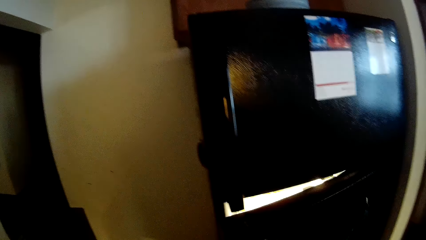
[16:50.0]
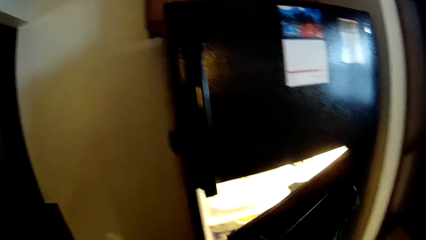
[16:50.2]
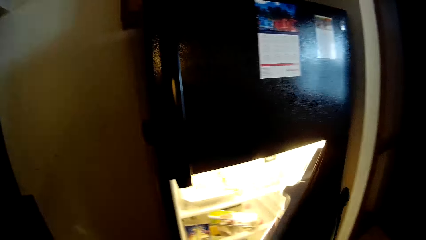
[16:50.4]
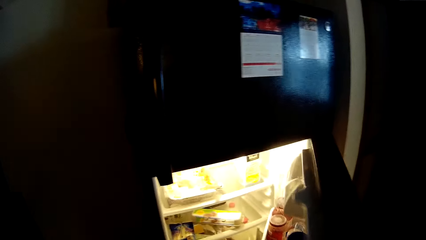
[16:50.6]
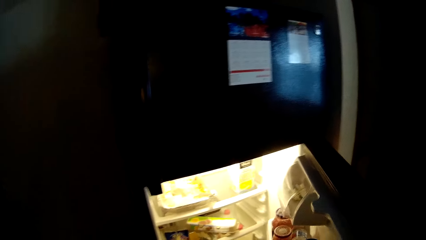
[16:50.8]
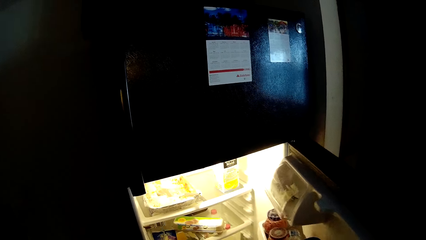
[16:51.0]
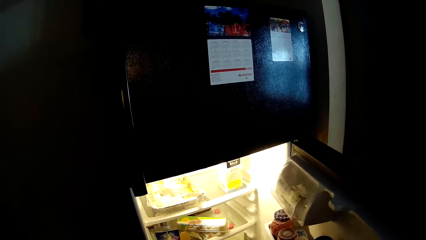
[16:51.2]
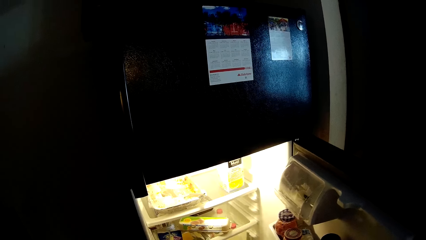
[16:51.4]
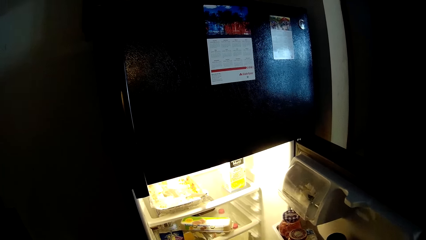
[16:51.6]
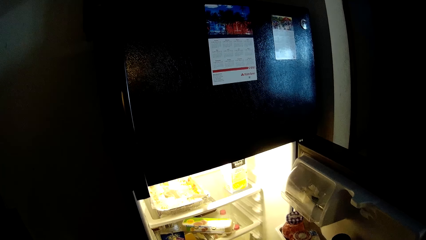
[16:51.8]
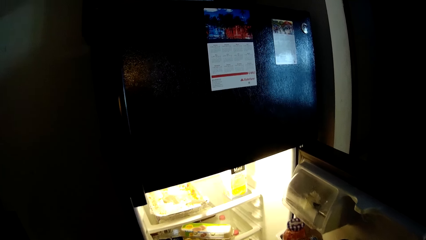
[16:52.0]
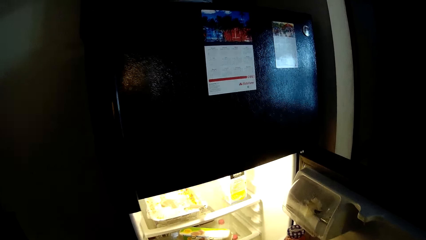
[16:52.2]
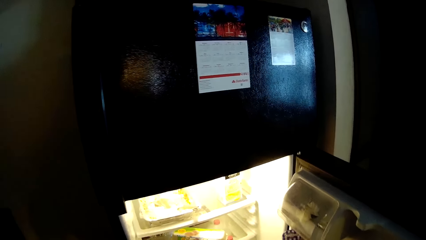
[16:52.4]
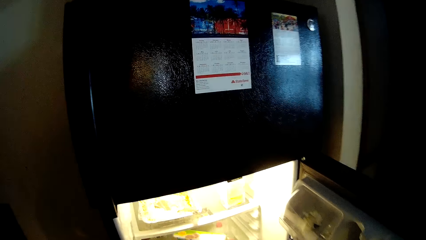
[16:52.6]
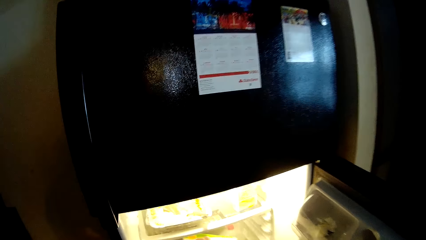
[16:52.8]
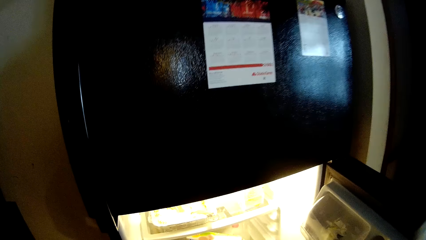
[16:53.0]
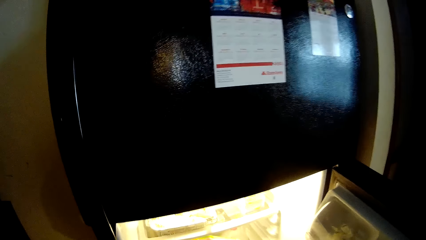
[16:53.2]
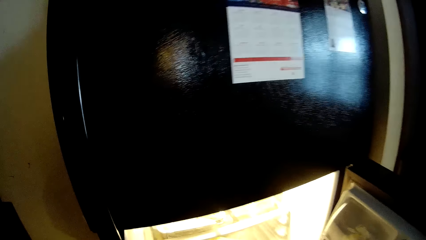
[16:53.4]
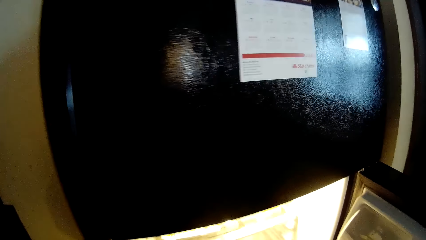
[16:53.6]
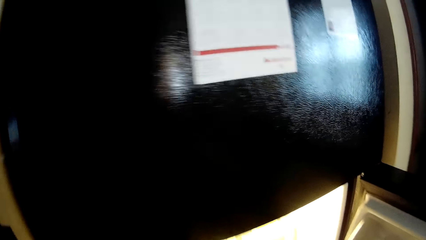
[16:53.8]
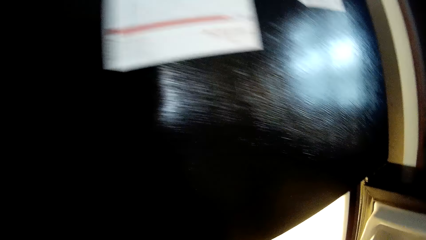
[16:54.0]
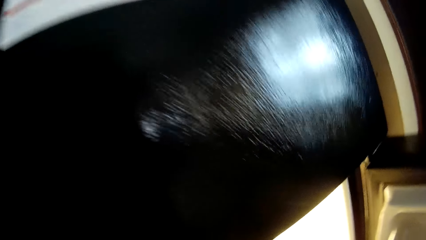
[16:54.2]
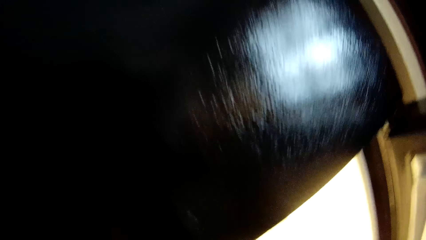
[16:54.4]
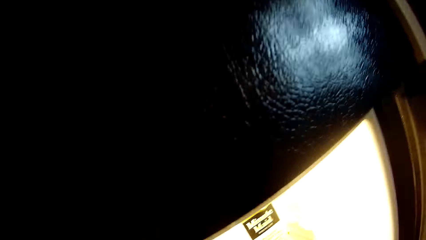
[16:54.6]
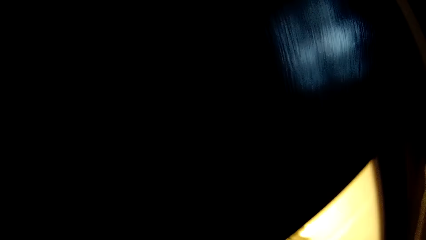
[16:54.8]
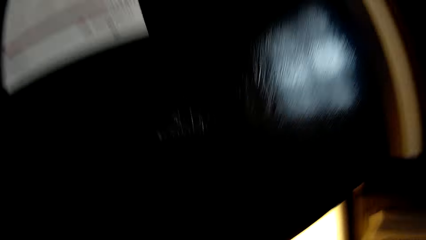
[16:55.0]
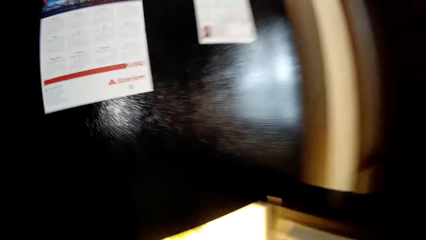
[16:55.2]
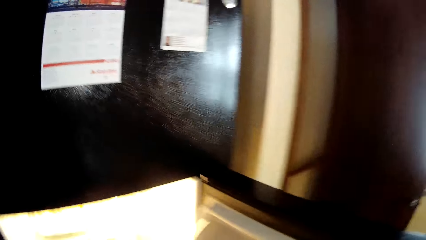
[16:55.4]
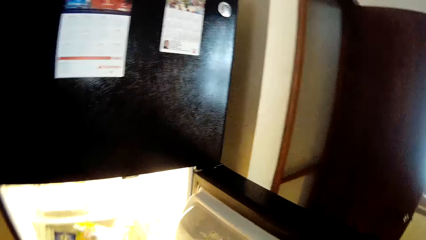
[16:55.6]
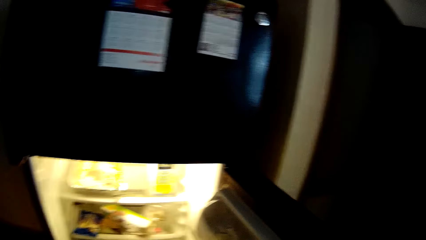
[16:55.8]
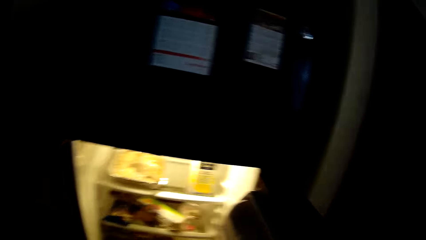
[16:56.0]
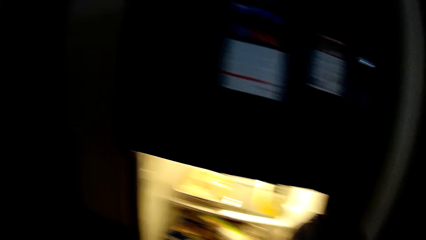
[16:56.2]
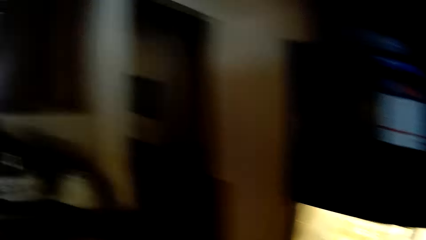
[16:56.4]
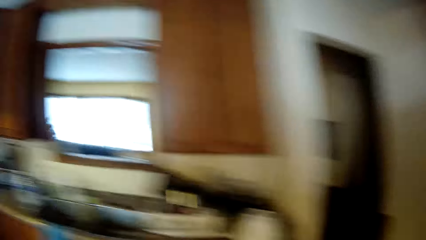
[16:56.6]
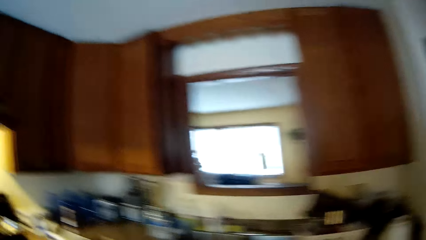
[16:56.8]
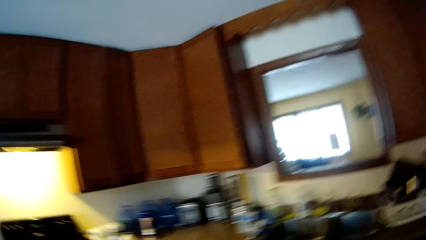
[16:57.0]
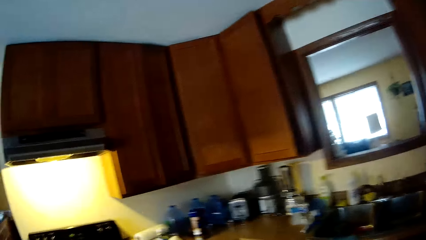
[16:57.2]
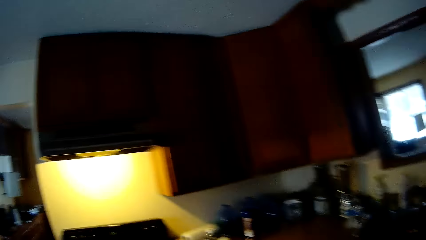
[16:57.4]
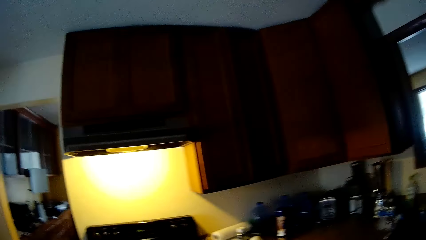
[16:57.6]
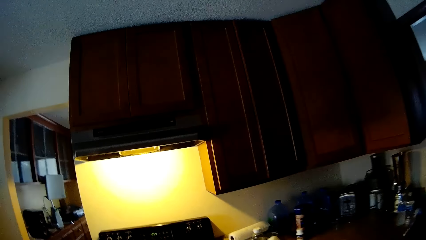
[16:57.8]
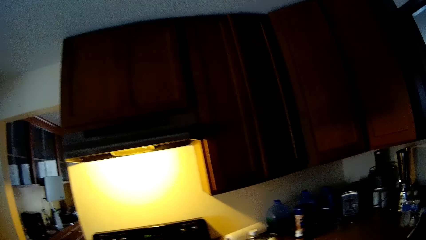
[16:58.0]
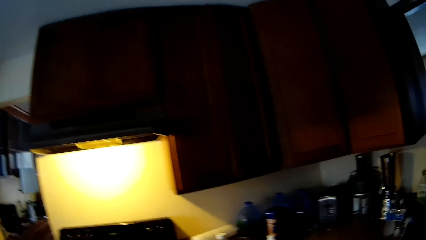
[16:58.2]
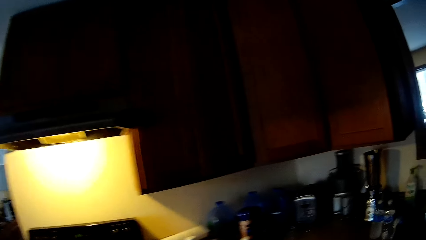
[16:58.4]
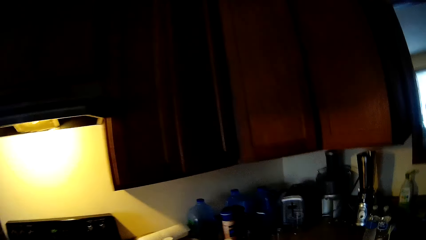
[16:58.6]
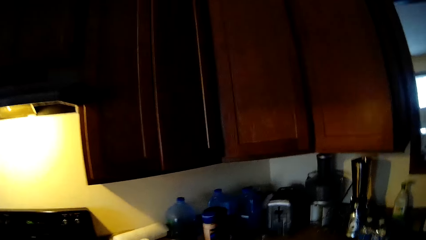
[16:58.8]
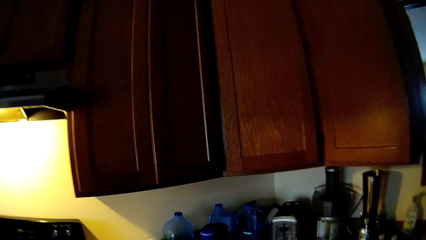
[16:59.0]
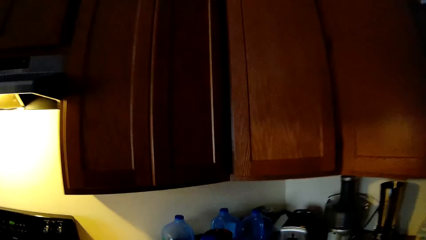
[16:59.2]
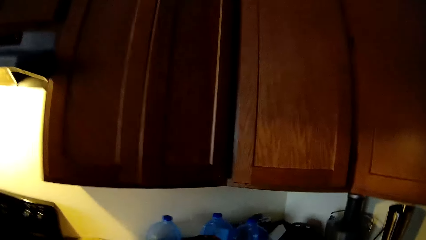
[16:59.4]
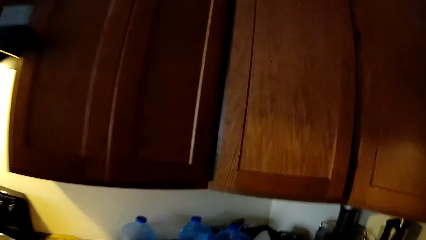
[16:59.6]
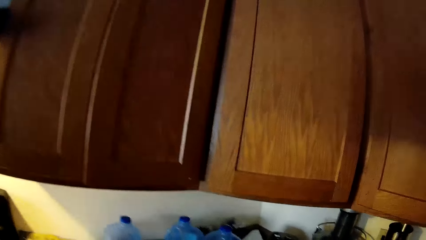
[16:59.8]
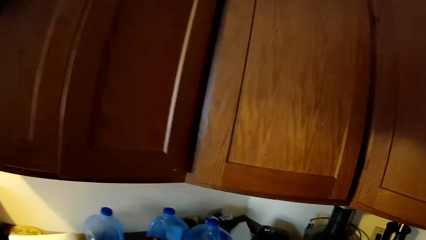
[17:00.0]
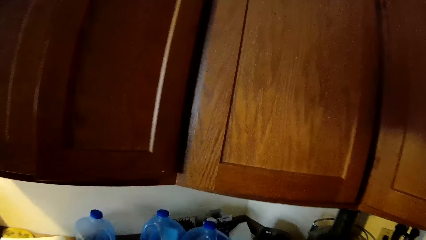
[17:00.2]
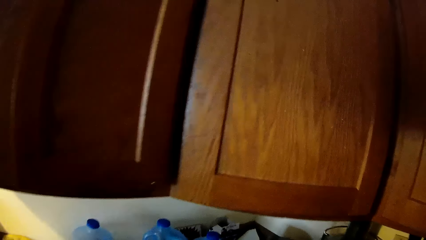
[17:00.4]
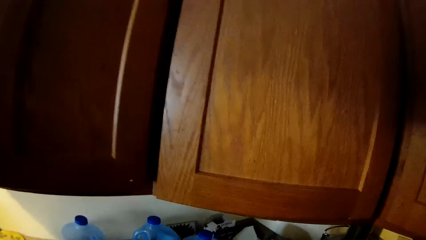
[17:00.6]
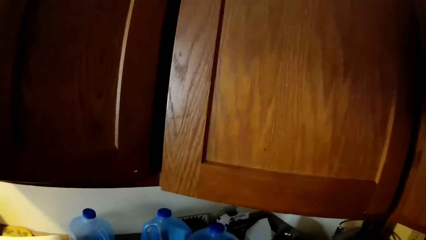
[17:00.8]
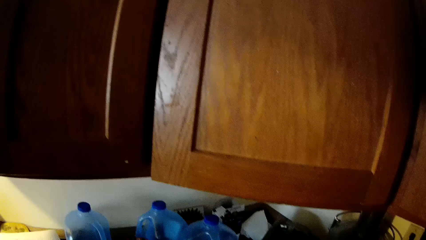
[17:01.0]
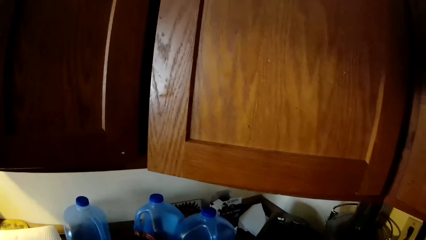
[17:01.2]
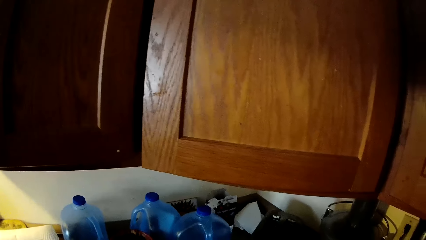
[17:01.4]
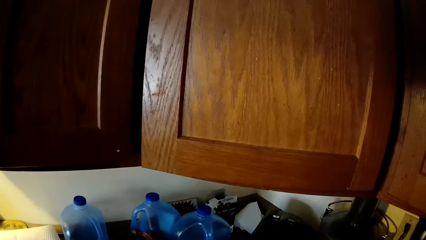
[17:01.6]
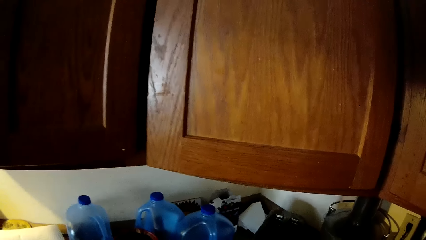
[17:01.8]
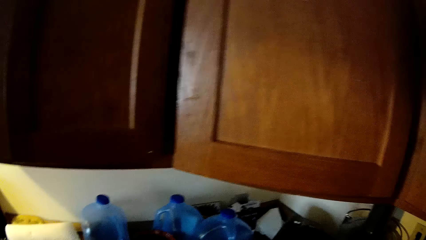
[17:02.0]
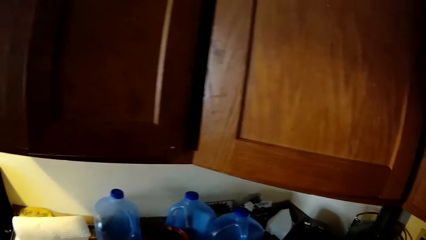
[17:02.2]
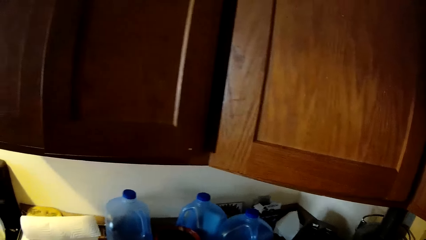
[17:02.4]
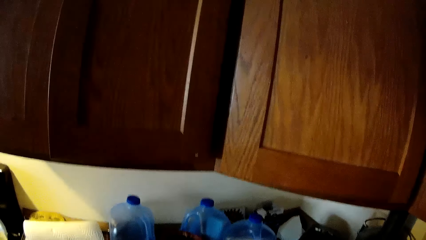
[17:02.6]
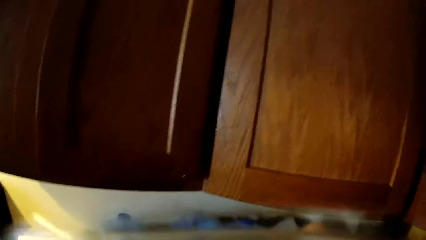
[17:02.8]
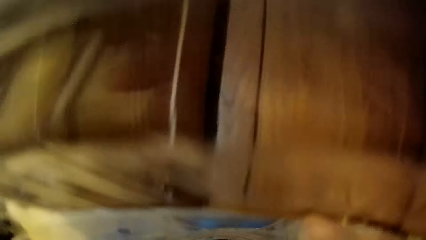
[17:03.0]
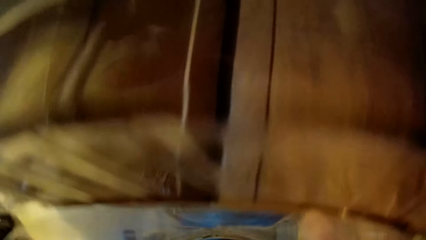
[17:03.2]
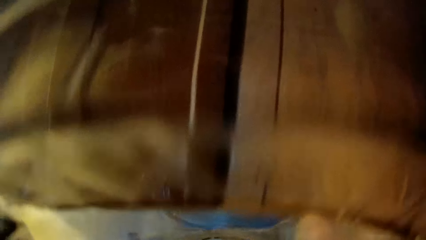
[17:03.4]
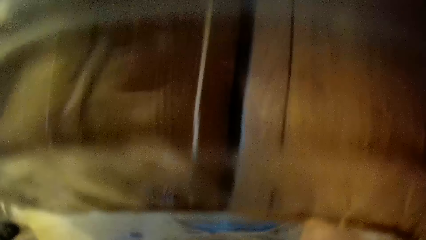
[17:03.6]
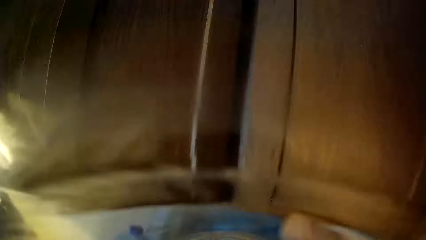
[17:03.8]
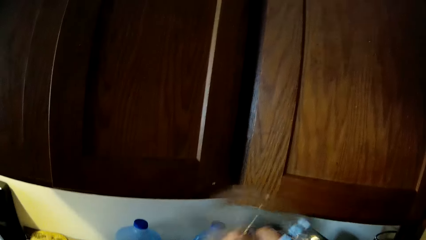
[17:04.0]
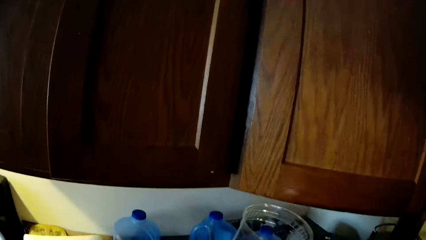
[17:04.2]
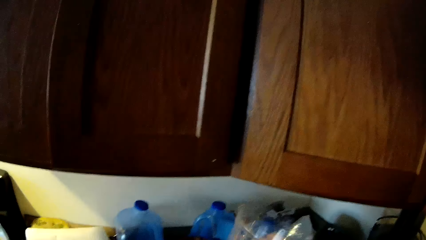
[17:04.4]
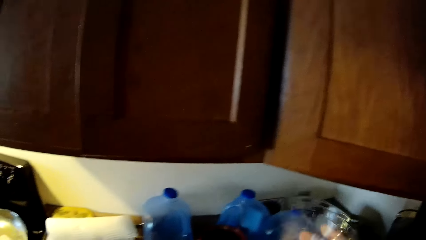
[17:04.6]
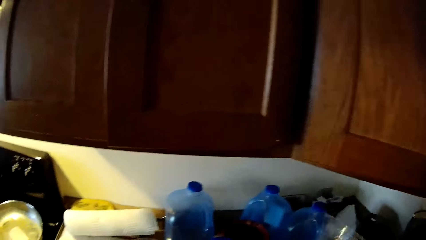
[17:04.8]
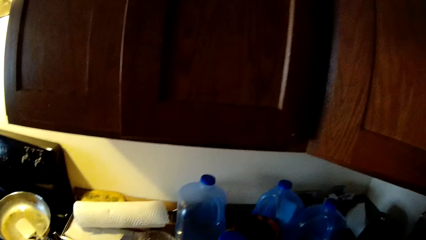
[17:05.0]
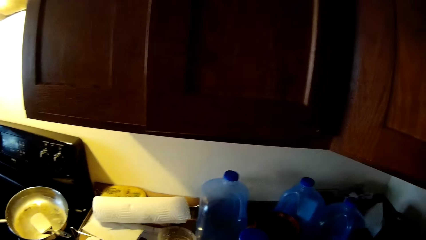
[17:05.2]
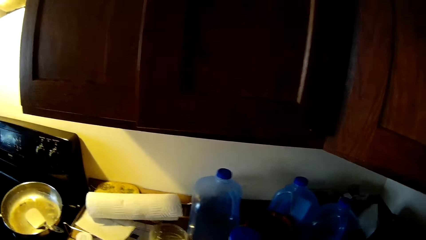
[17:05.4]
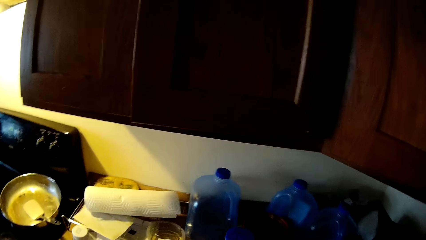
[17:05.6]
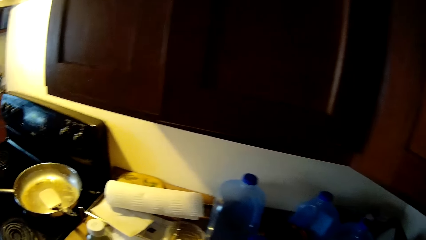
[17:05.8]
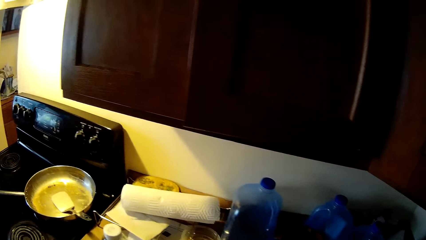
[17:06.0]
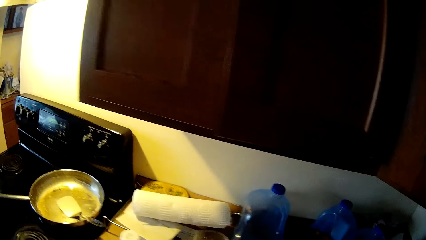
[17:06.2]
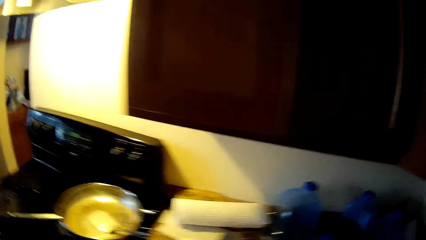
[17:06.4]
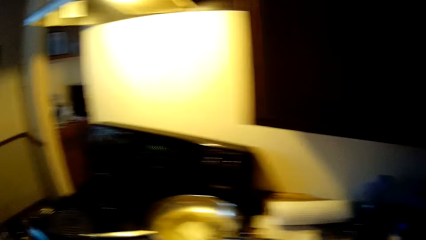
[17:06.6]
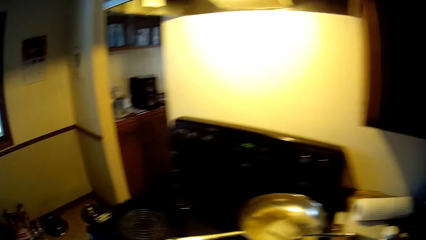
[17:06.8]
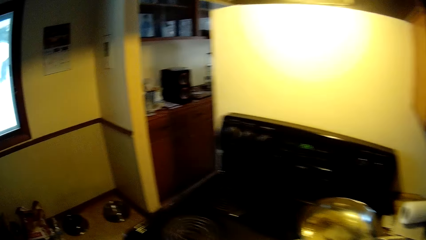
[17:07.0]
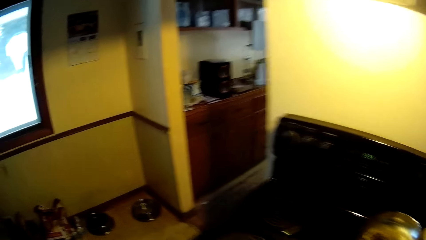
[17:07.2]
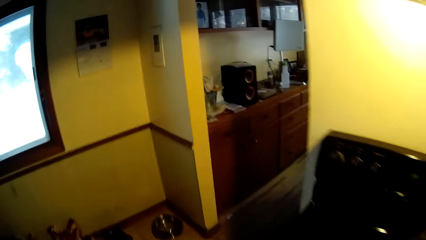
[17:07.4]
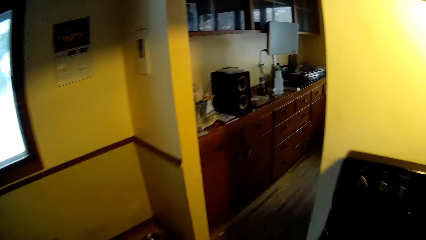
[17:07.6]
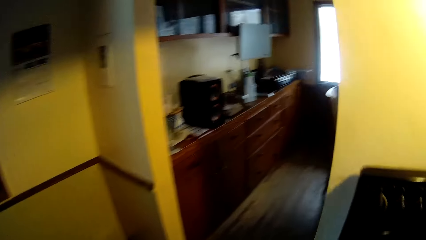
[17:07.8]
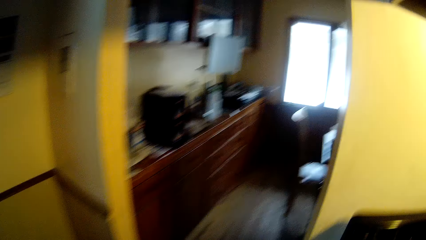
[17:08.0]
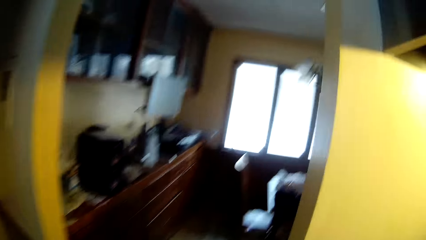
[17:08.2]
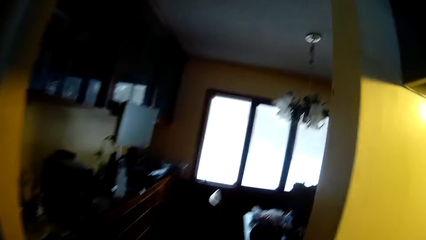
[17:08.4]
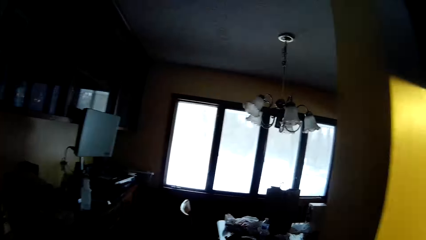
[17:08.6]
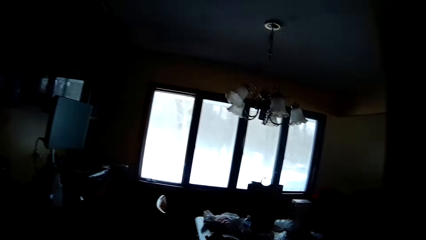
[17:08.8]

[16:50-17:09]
The camera wearer opens a fridge with her right hand. She stares at the fridge. She looks around the kitchen. She drinks water from the glass cup in her right hand. She returns the glass of drink. She walks around.
